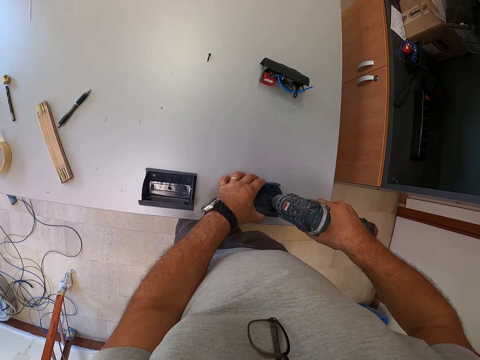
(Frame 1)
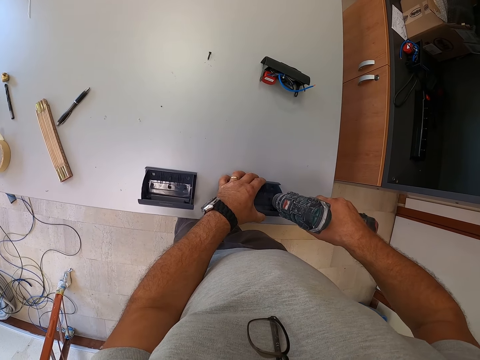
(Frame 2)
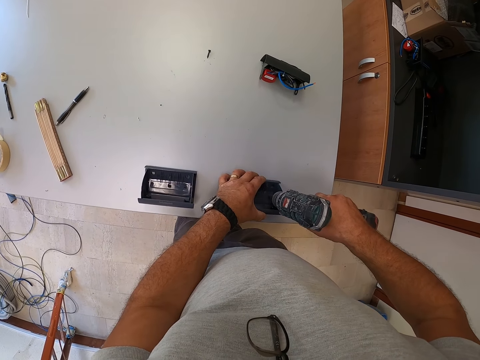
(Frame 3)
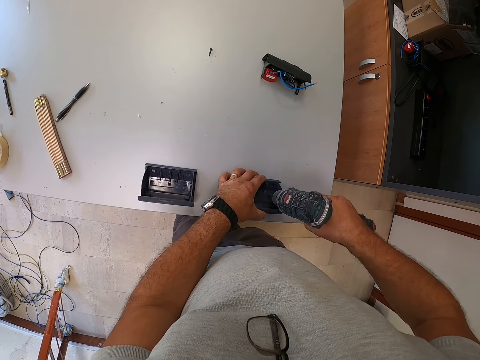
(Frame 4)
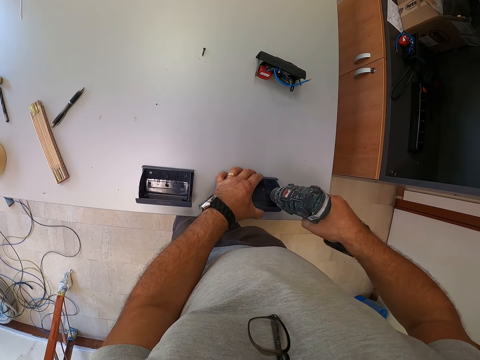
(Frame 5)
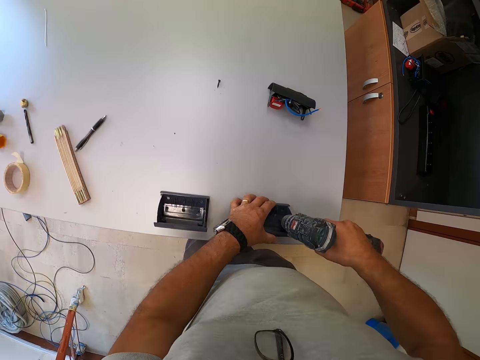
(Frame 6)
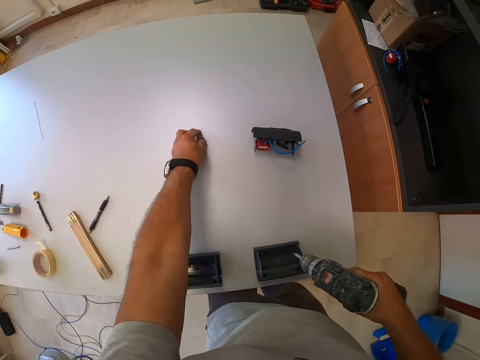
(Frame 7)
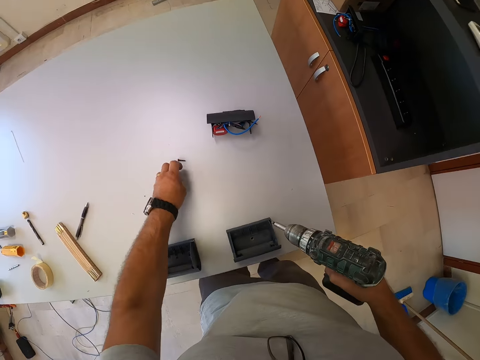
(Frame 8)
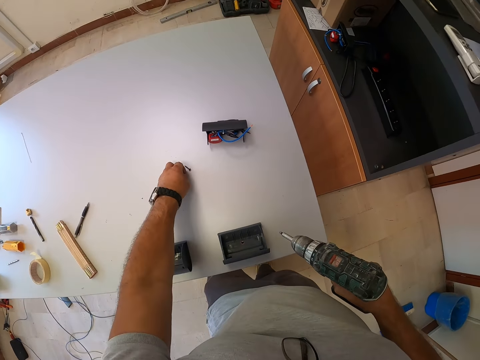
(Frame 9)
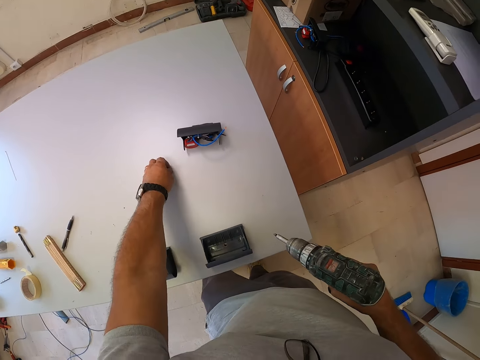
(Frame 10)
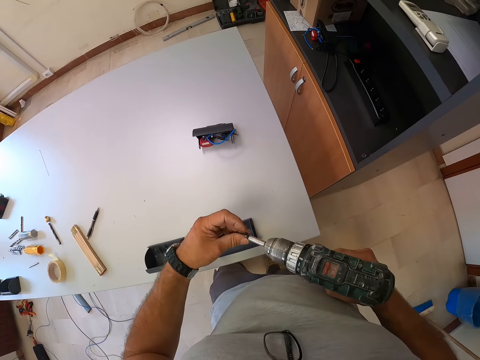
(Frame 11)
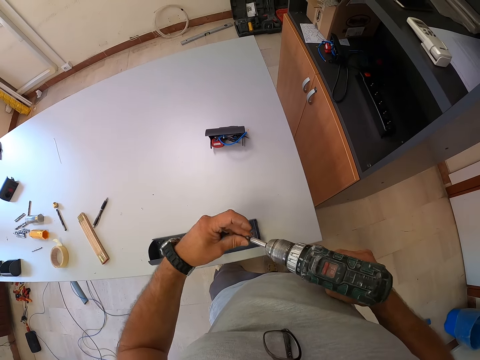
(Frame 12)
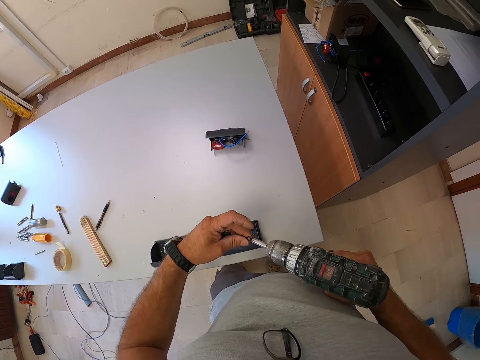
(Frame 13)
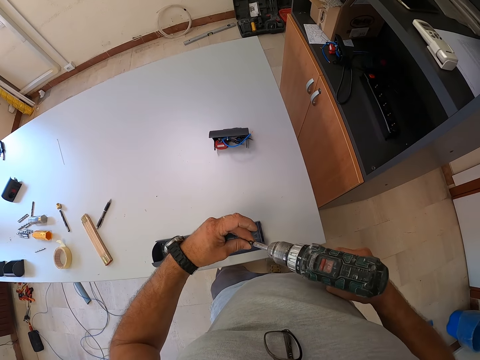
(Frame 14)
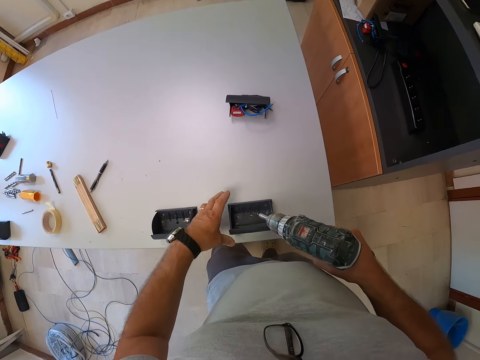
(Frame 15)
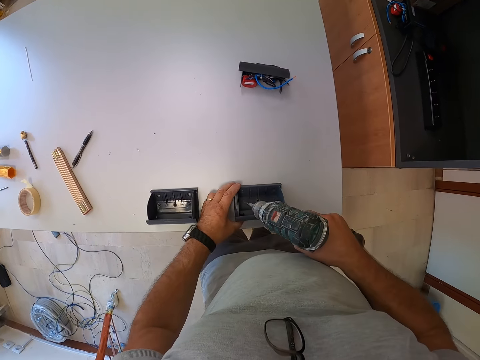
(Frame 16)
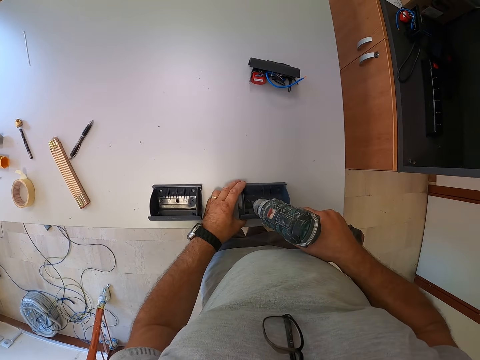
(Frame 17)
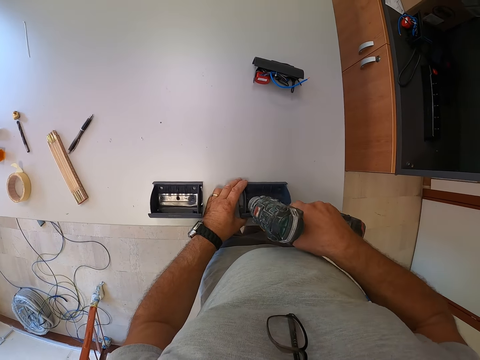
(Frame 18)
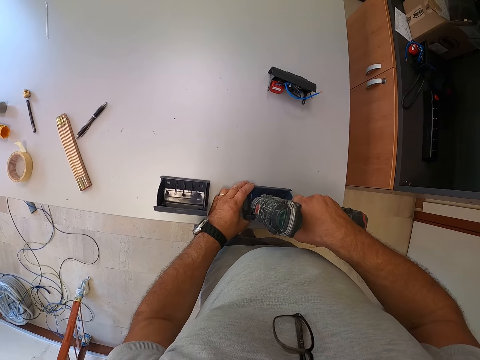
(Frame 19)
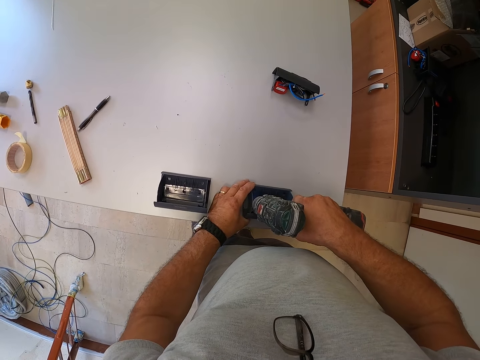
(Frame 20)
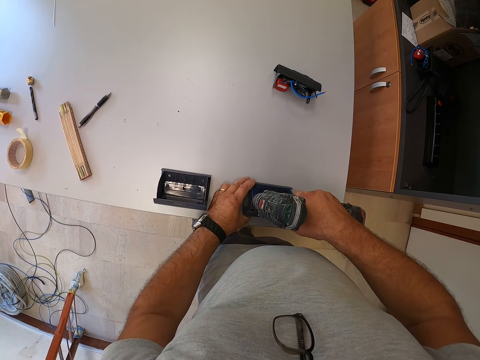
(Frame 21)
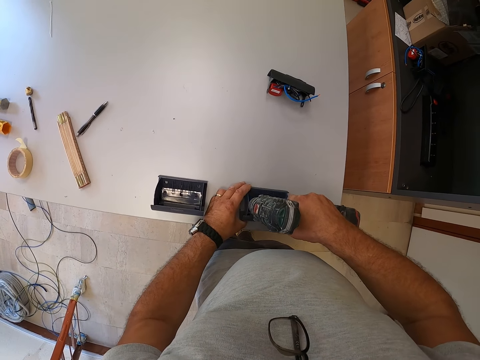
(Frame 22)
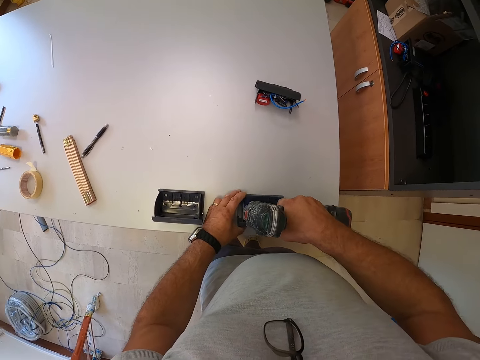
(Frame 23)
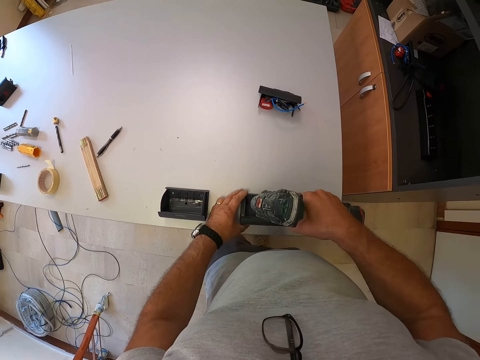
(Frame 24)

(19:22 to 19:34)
The camera wearer picks another screw from the table. They insert the screw into the mouth of the hand drill. They hold the socket back box in place. They screw the socket back box to the table.

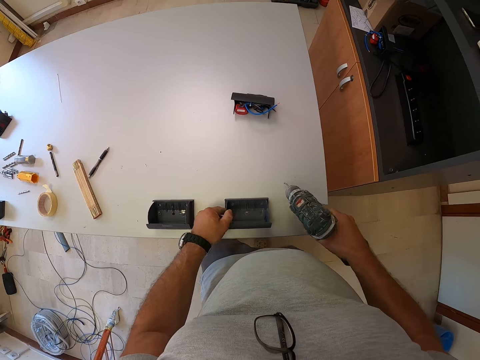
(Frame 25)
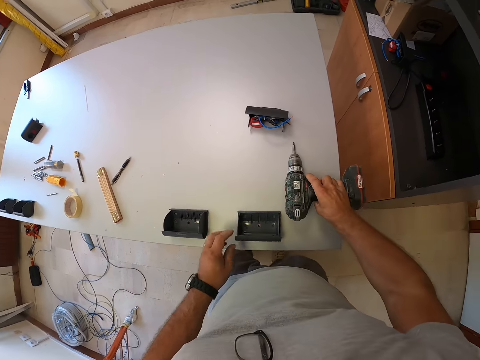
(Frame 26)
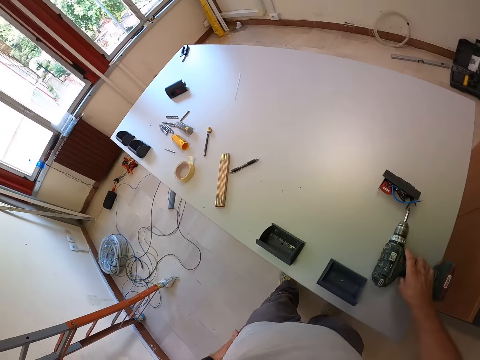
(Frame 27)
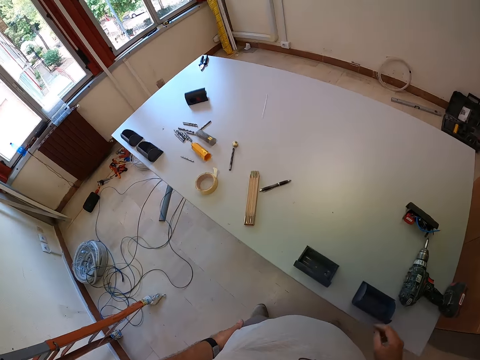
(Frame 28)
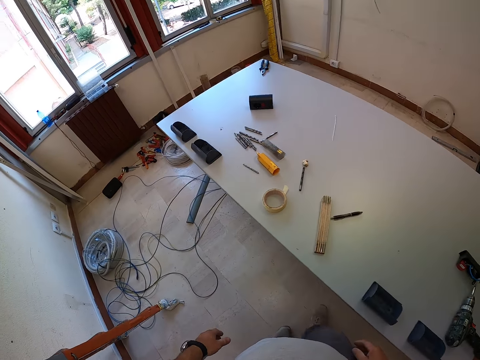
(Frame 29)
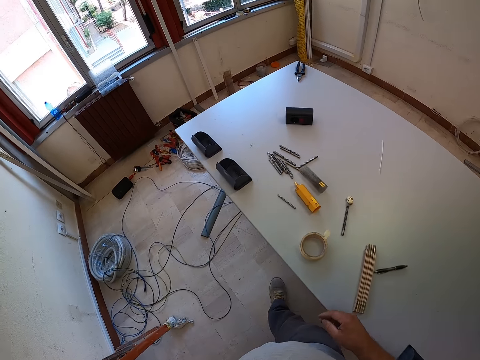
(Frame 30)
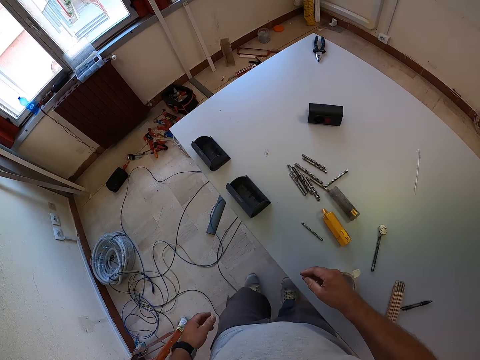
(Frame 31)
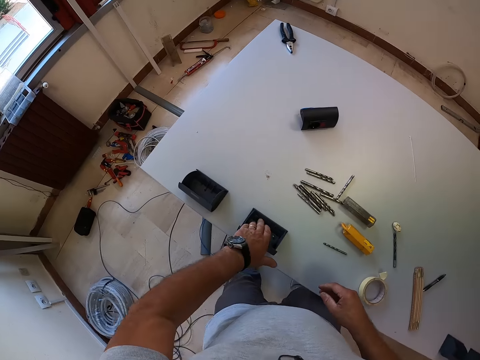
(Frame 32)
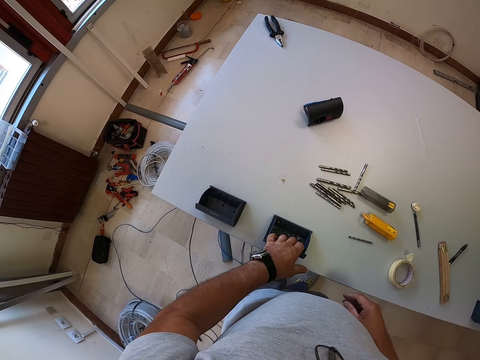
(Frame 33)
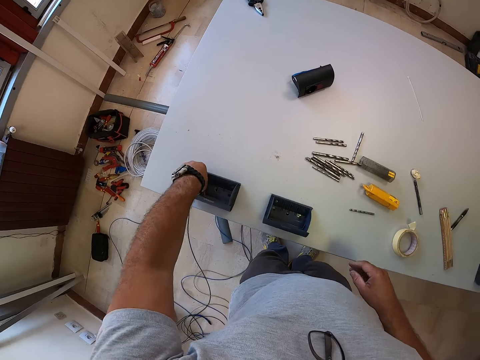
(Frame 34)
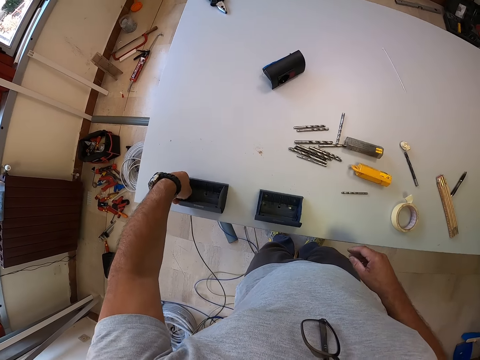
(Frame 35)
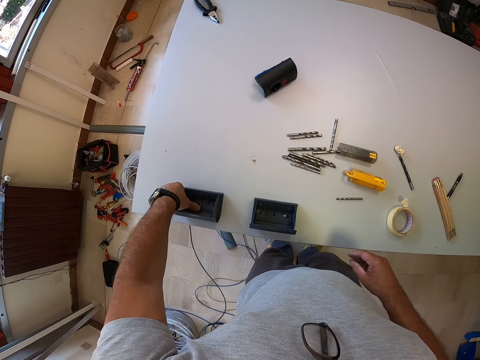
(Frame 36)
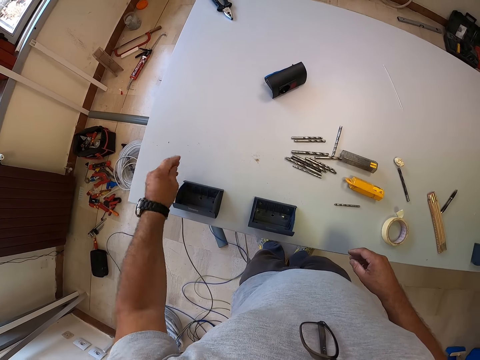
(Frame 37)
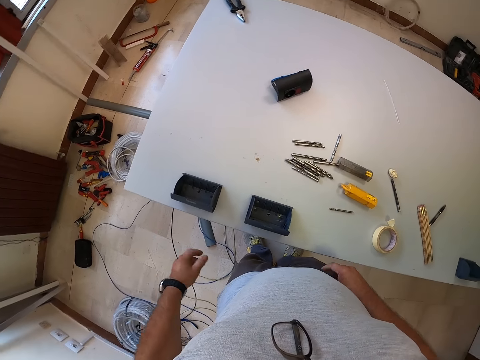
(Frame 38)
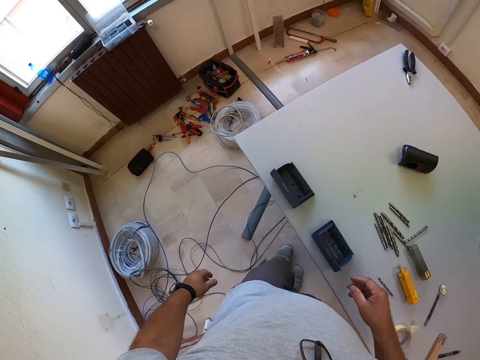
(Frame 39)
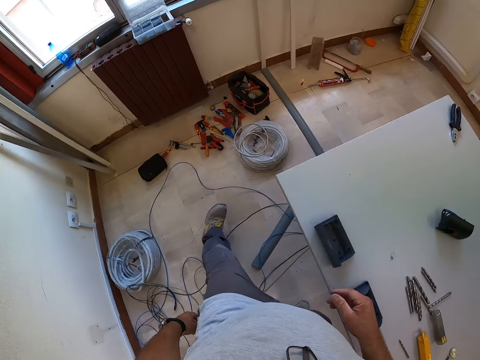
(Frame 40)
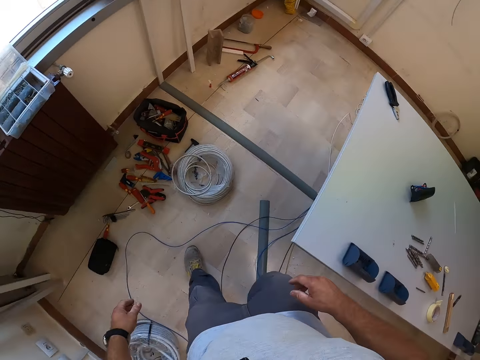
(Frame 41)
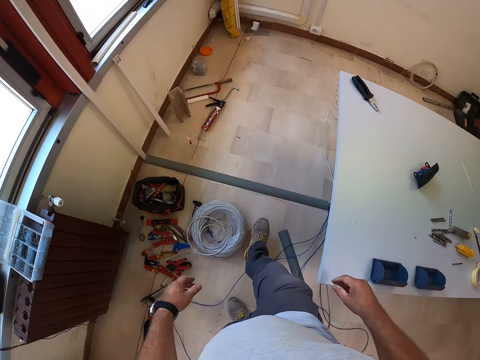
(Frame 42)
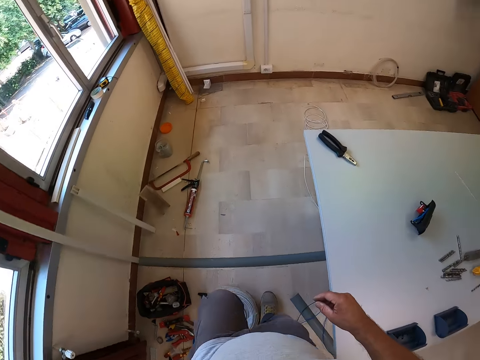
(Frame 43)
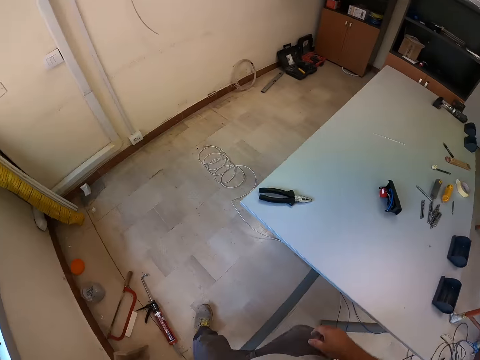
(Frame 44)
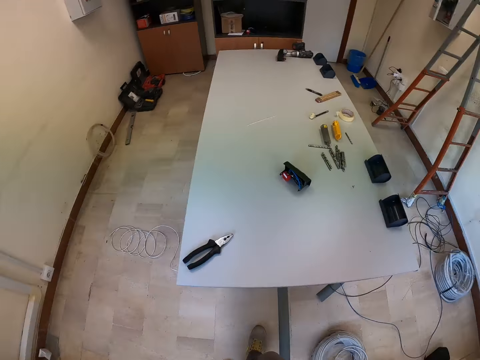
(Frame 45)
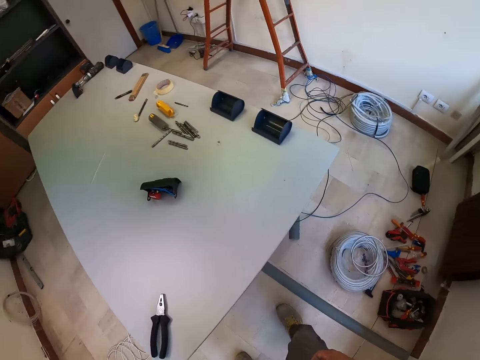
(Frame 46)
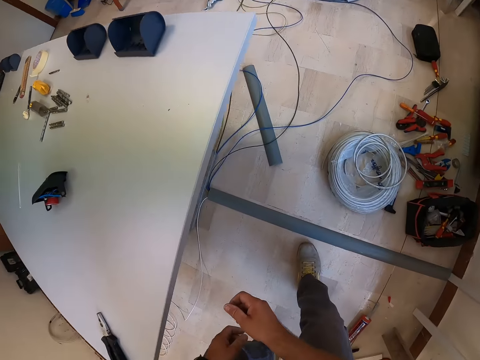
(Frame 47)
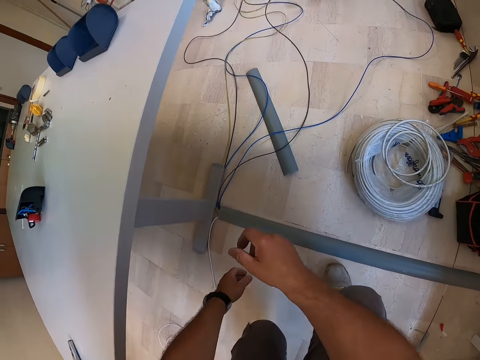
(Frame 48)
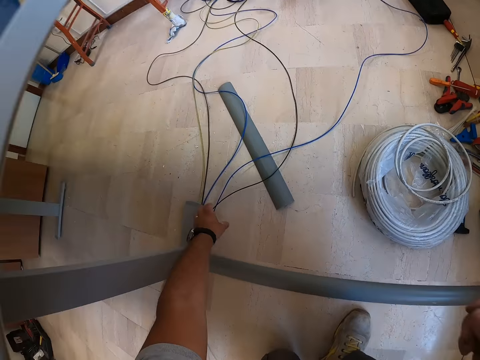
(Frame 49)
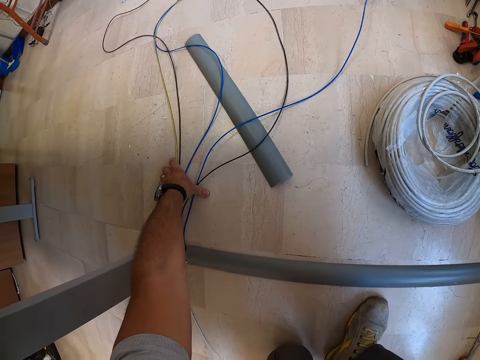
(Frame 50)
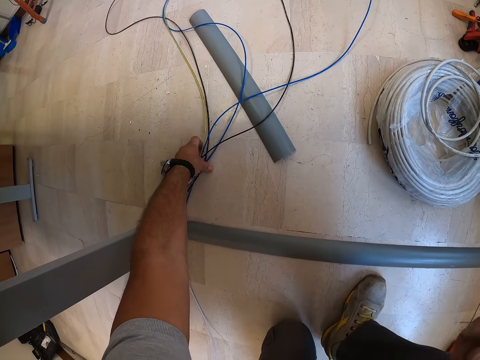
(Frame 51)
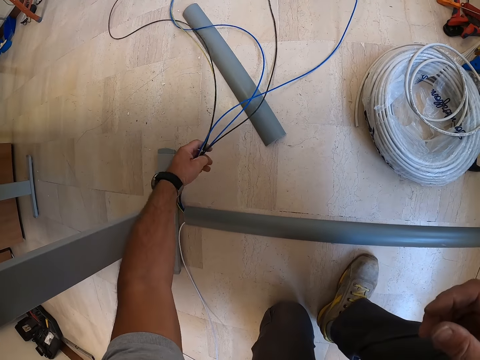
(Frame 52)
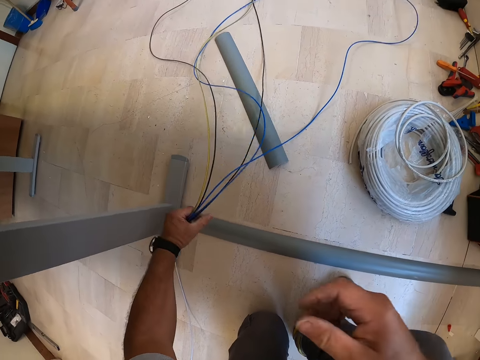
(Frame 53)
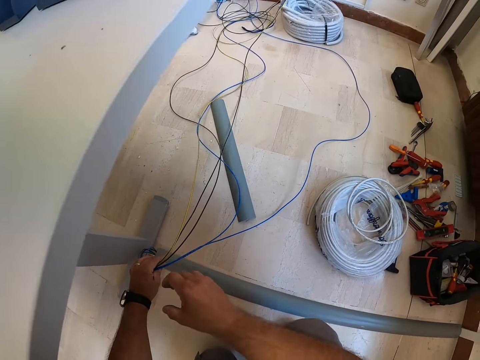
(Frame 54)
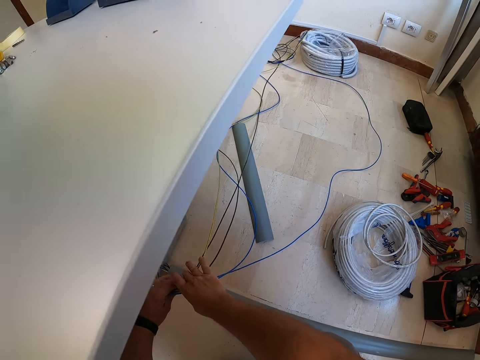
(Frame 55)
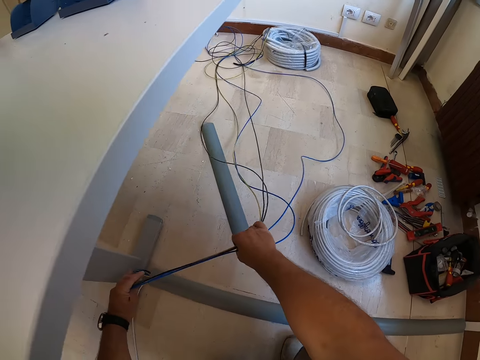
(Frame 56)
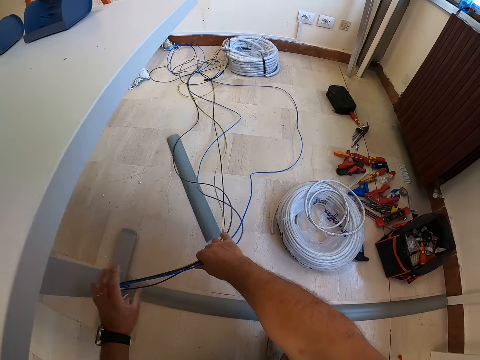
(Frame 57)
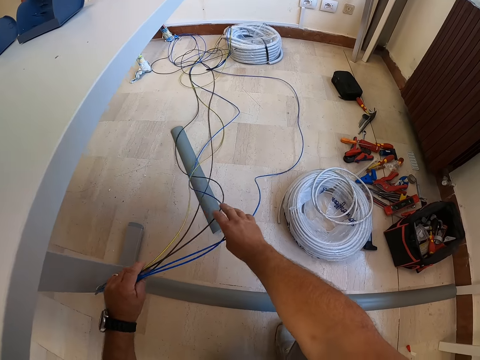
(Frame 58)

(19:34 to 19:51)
The camera wearer holds plastic. They drop the hand drill on the table. They walk to the other end of the room. They touch another socket back box screwed to the table. They check the socket back box screwed to the table. They stare at the plastics on the table. They walk to the other end of the table. They bend down and pick up the wires on the floor. They hold the wires.
